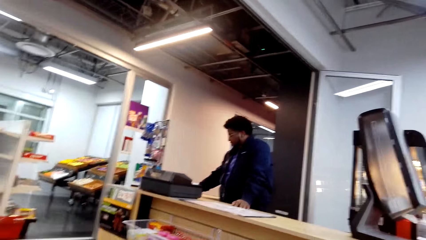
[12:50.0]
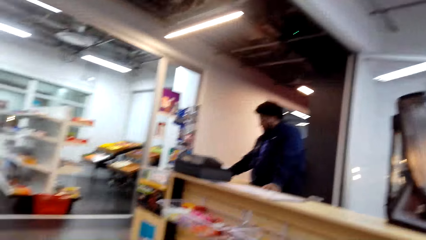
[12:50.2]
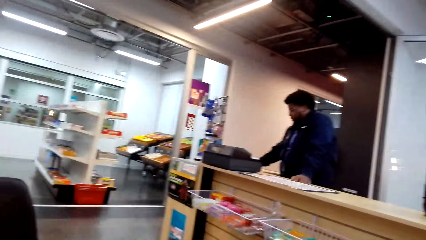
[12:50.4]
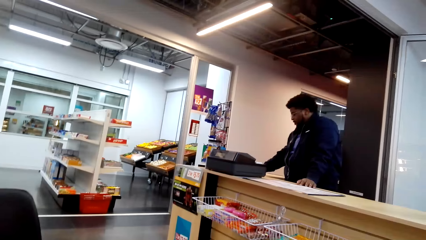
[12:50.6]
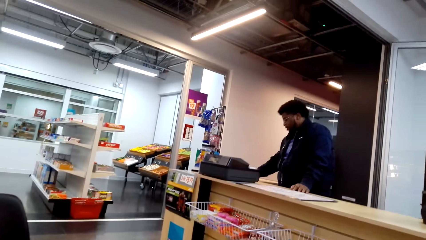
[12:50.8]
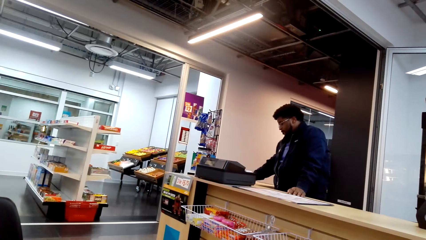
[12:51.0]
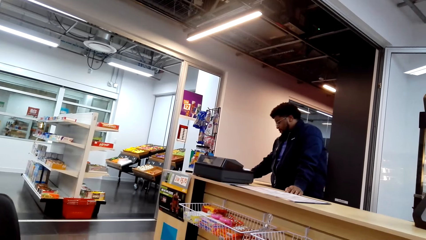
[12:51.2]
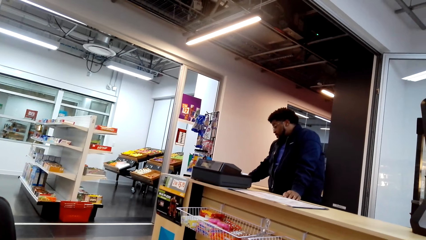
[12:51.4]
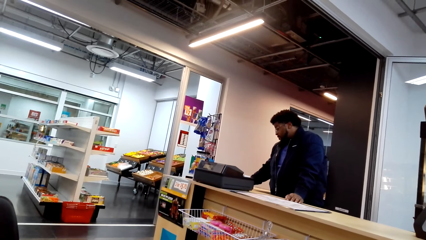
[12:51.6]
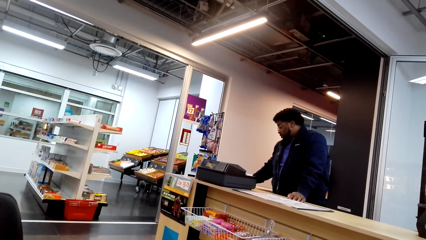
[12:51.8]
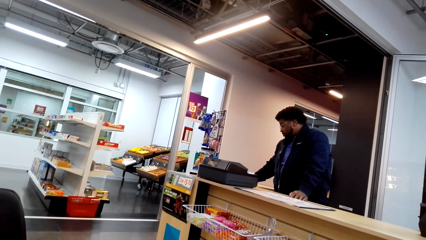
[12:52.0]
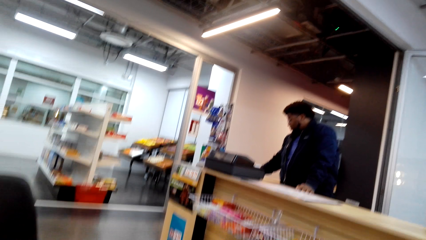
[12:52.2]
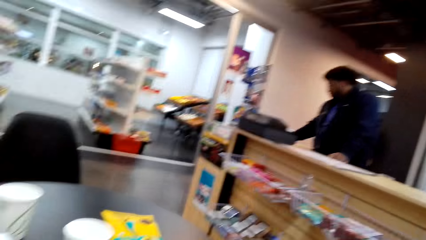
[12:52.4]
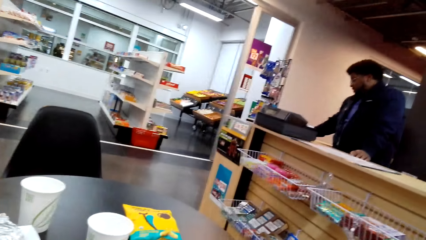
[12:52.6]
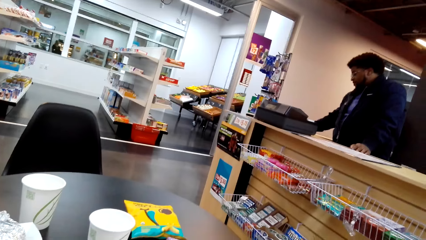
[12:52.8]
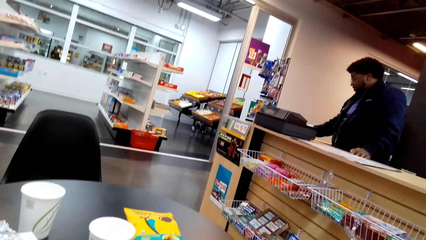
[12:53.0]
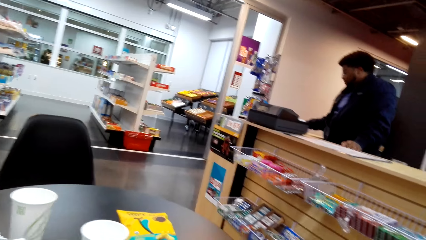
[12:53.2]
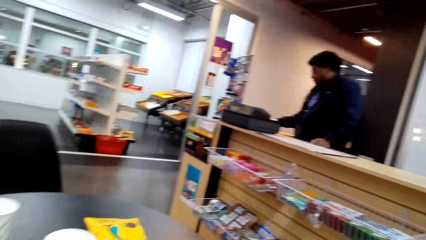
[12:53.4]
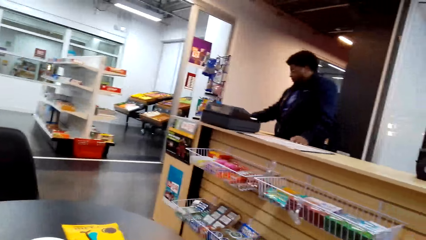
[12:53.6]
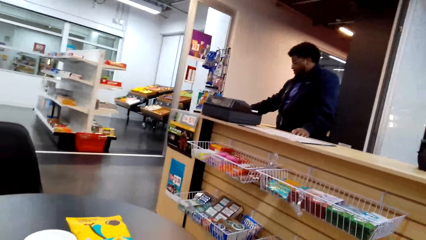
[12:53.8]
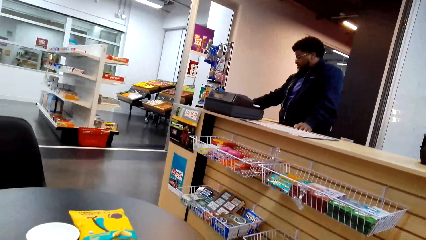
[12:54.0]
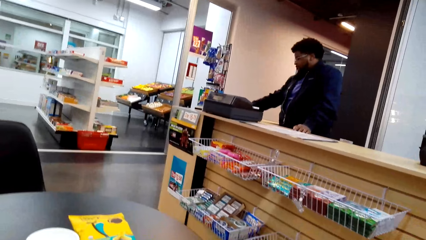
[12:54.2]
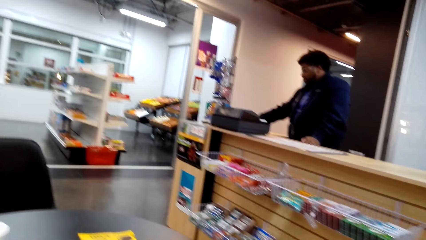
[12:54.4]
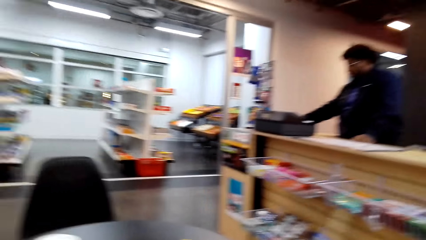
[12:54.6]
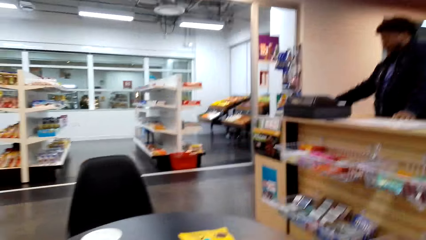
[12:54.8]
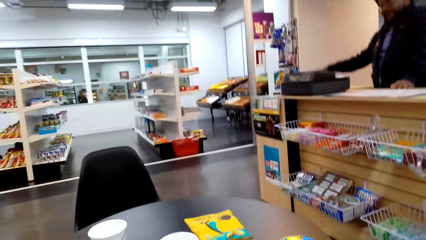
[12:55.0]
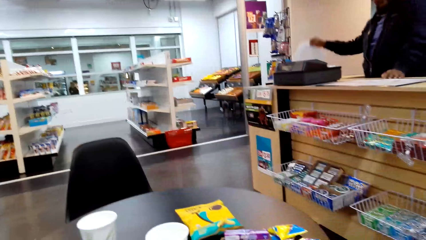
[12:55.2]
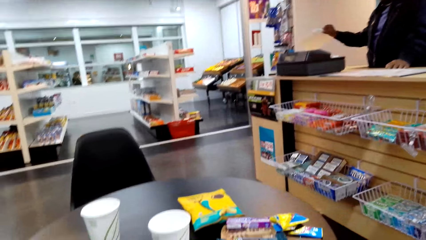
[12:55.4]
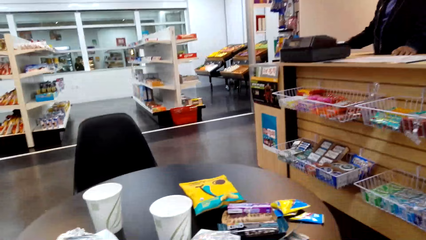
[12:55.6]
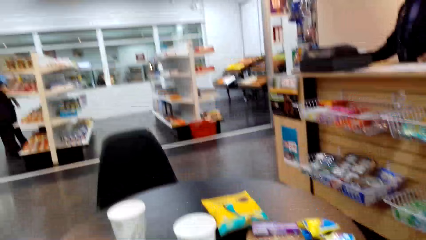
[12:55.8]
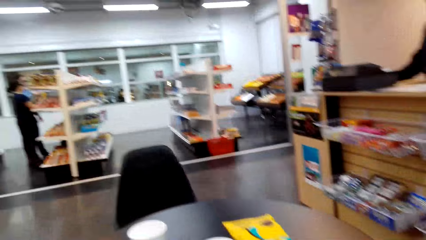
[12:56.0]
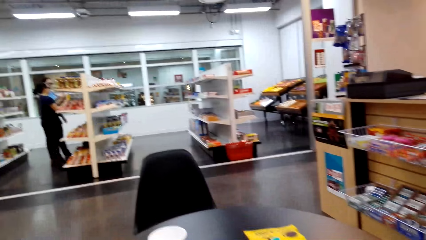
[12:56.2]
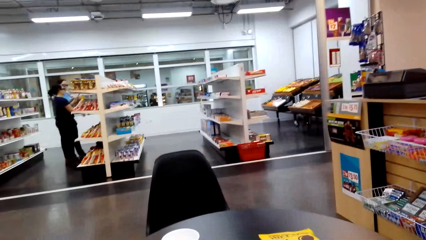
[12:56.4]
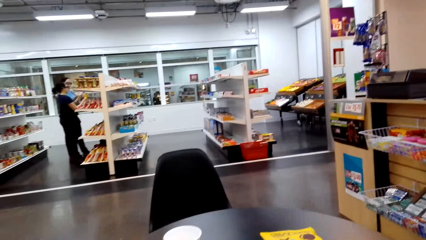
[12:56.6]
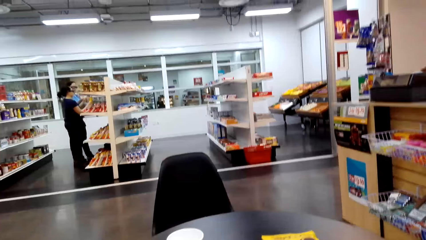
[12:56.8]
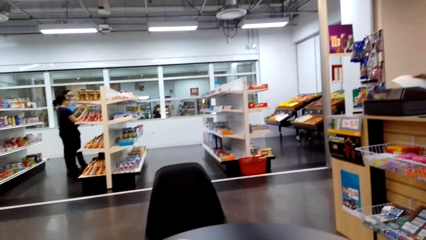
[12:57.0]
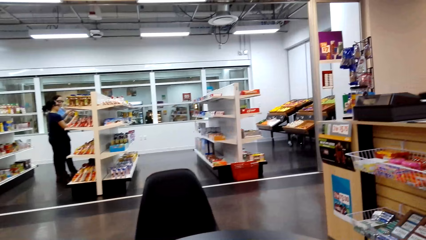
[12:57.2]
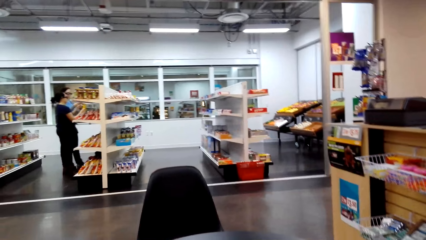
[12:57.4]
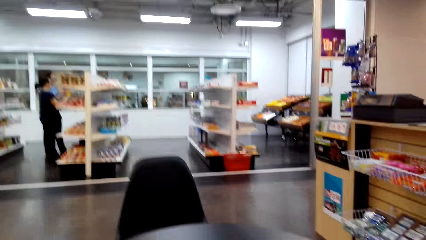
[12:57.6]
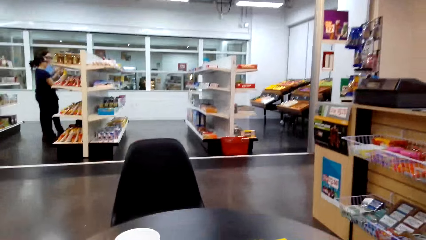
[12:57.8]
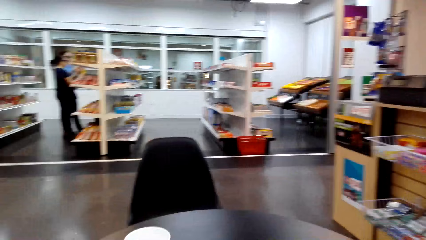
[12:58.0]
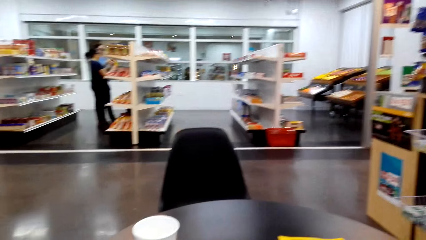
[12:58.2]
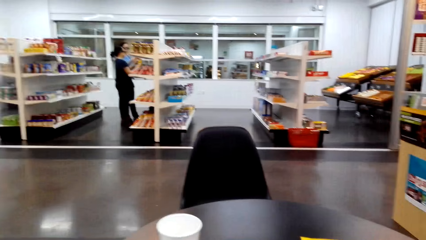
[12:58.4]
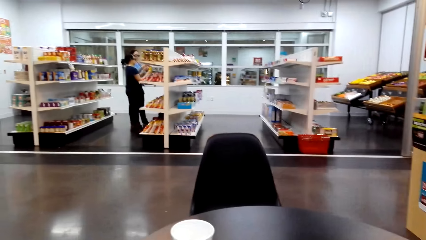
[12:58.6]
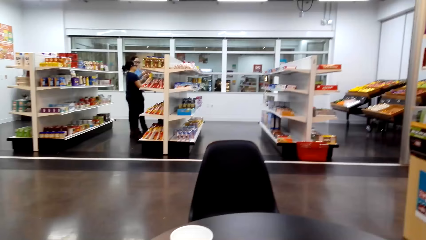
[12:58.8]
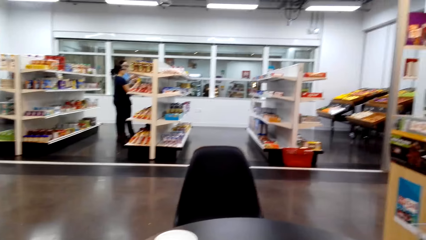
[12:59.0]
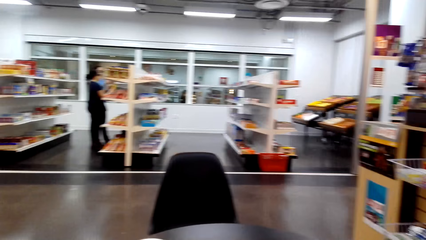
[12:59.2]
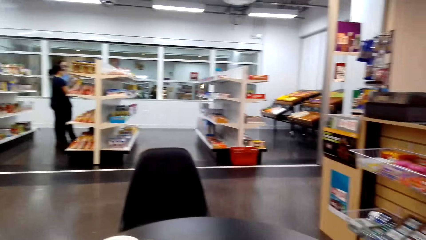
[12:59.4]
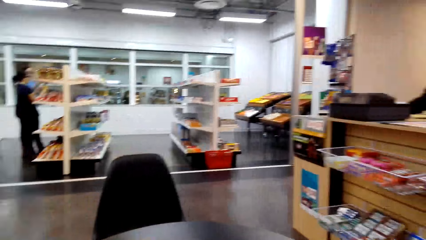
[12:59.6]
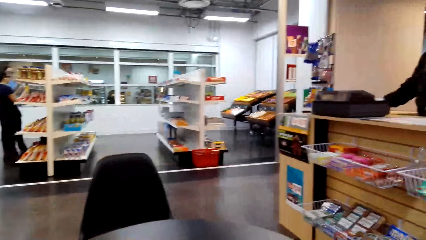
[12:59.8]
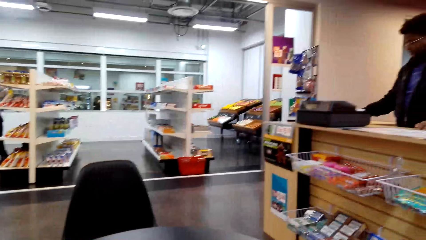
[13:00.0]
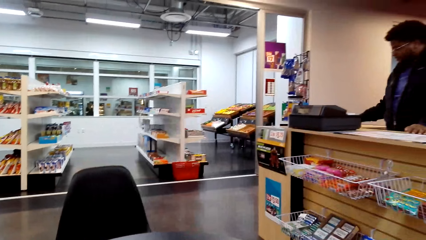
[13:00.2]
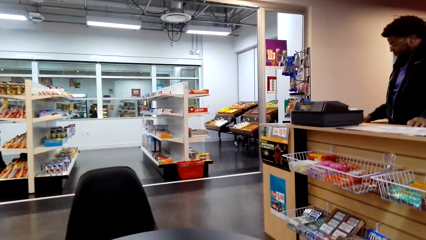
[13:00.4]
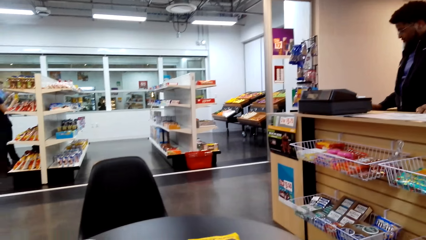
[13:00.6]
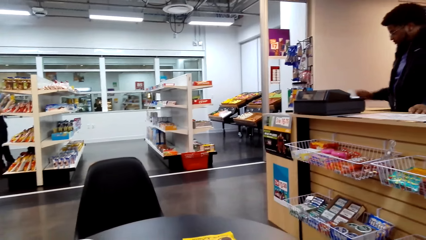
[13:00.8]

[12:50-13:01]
A person raises the pieces of paper.

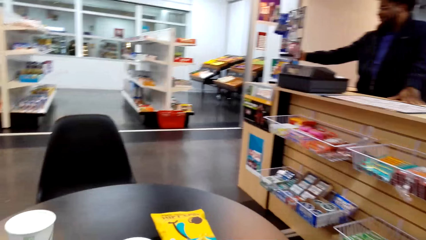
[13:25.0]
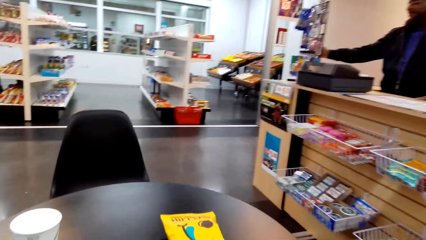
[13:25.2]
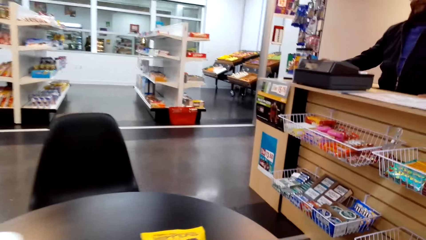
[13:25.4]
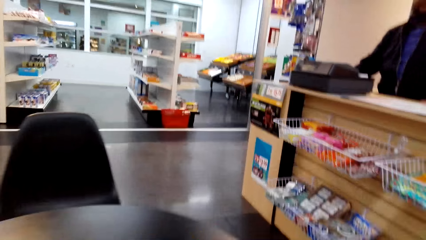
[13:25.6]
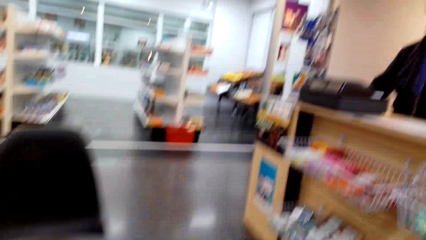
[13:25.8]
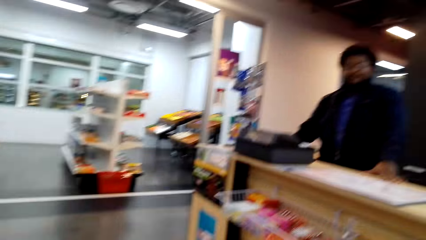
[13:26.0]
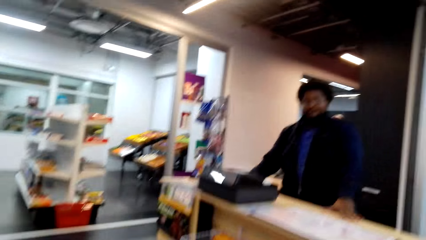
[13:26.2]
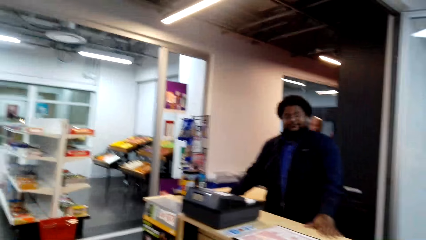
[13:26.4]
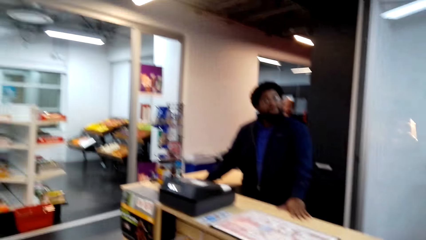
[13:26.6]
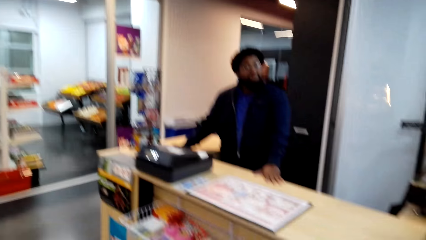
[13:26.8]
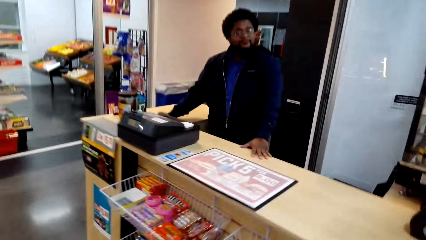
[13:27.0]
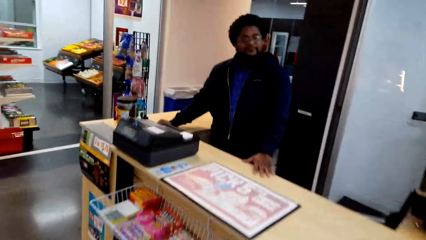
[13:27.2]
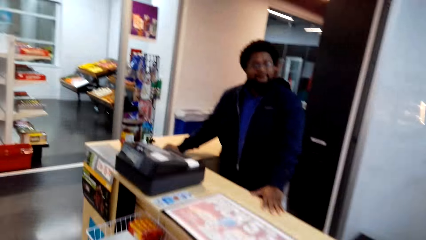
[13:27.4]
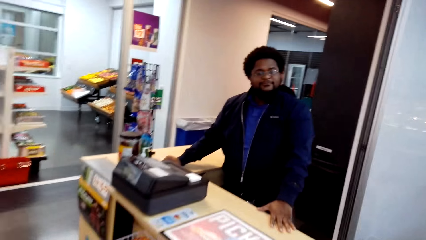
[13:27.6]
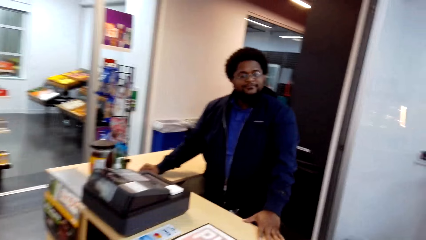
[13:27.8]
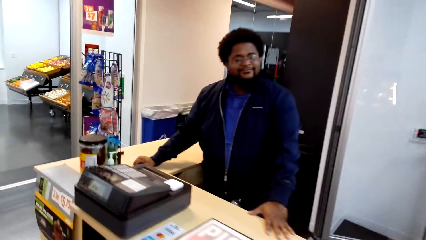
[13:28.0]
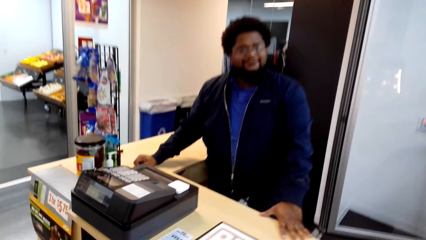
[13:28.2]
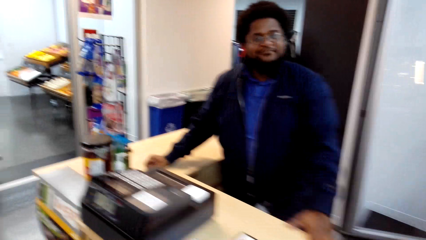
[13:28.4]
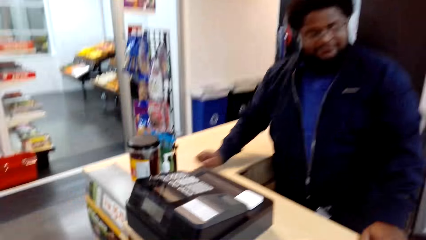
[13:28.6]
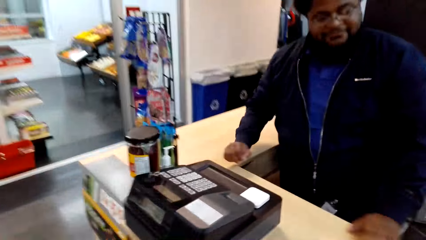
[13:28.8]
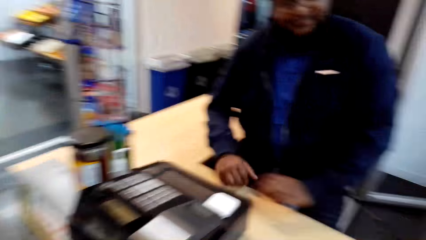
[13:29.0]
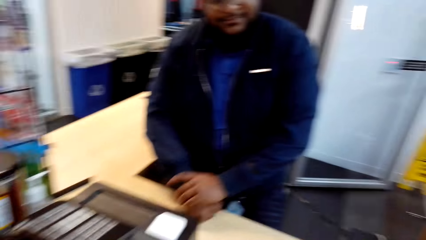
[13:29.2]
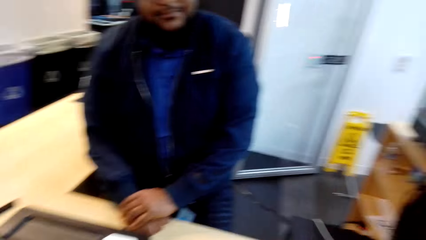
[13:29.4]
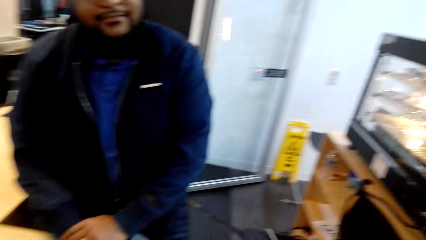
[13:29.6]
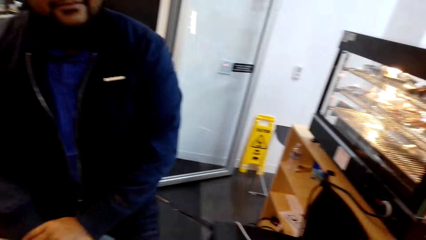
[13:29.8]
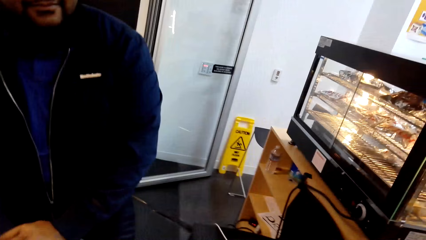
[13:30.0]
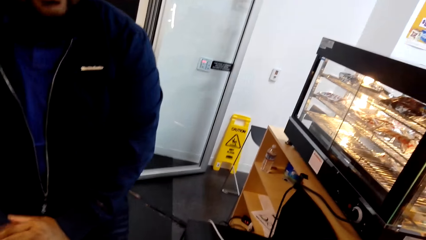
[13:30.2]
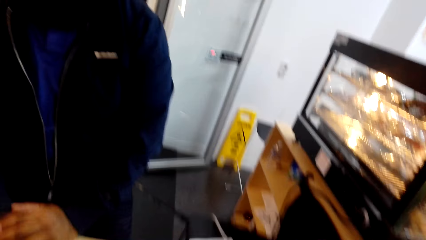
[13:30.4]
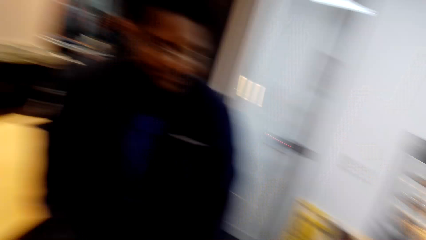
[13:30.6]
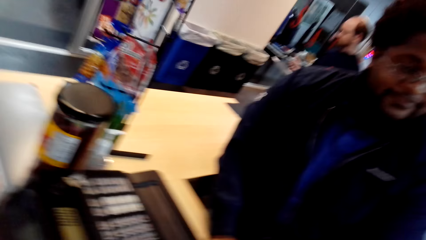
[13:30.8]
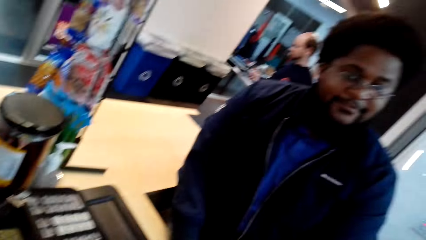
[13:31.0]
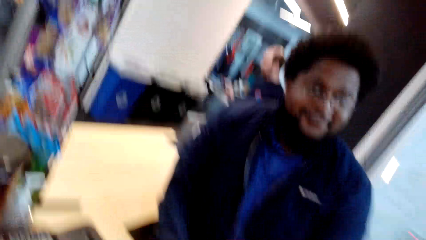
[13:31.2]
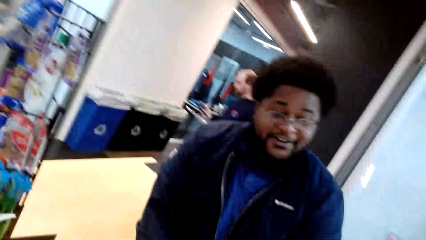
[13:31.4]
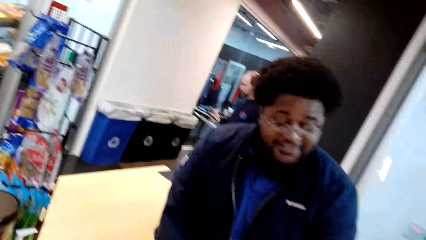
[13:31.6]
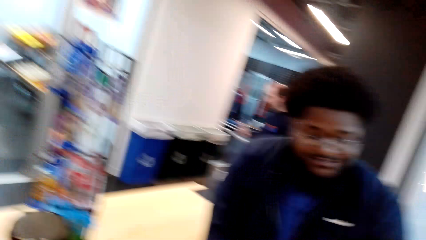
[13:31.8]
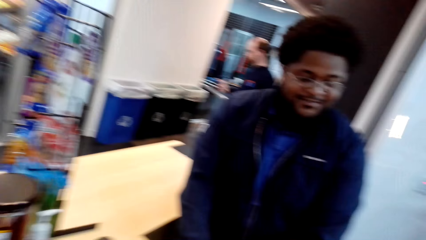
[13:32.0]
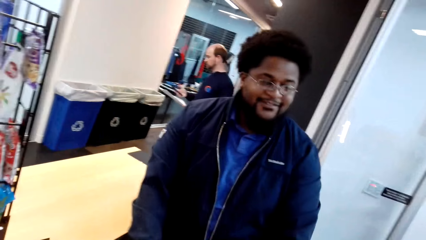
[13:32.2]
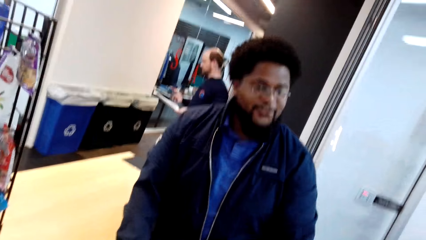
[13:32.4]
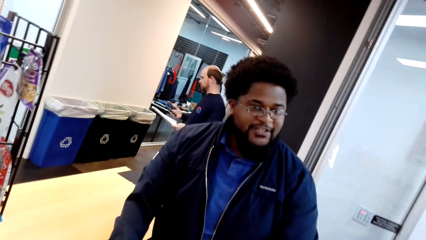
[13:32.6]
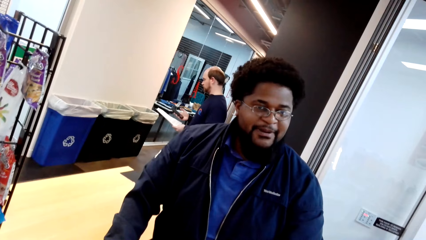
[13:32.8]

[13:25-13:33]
The camera wearer walks towards the counter. They move towards a person. They converse with the person.
